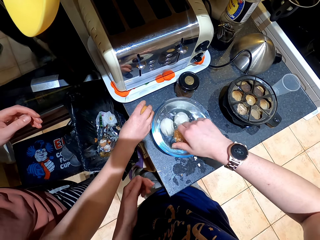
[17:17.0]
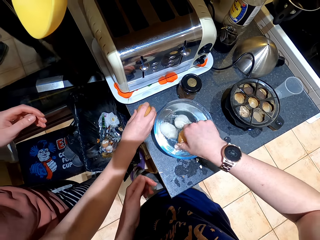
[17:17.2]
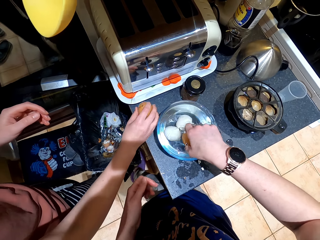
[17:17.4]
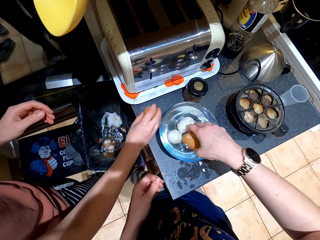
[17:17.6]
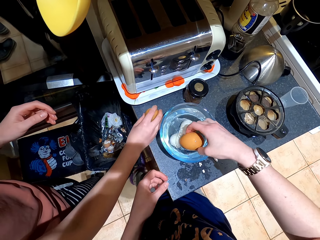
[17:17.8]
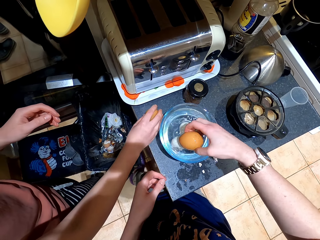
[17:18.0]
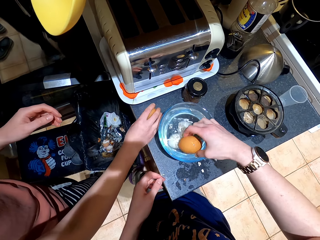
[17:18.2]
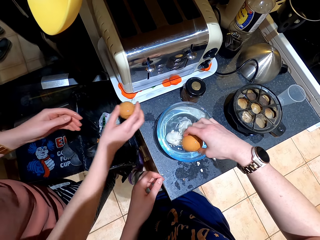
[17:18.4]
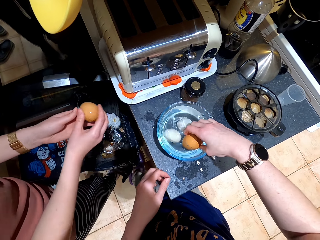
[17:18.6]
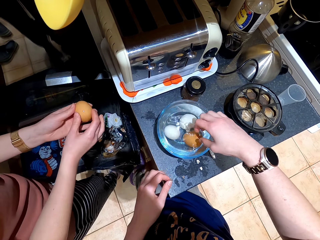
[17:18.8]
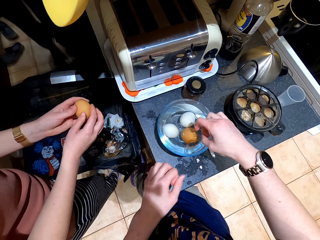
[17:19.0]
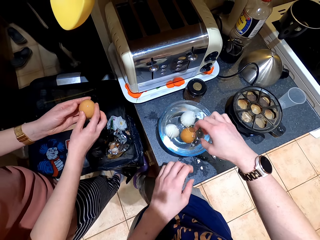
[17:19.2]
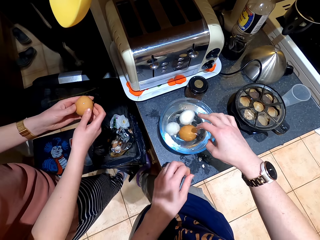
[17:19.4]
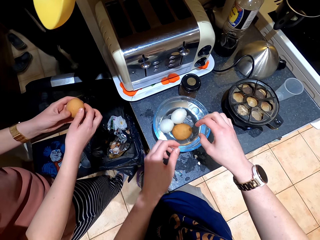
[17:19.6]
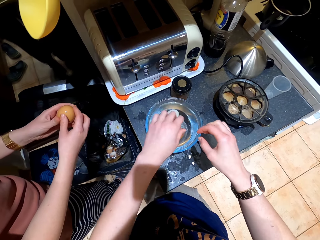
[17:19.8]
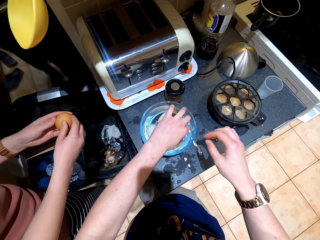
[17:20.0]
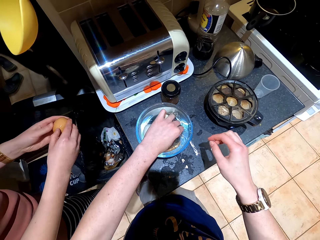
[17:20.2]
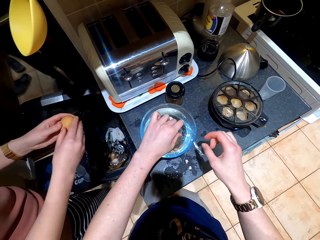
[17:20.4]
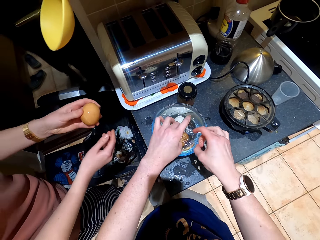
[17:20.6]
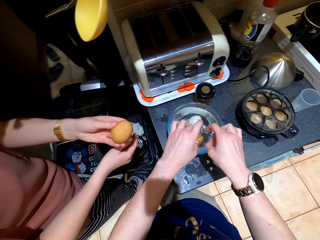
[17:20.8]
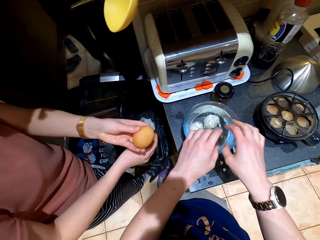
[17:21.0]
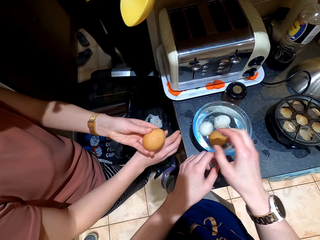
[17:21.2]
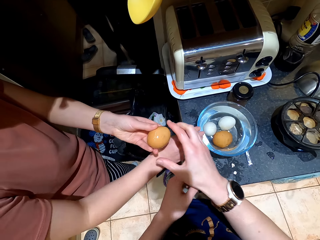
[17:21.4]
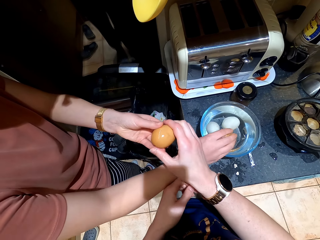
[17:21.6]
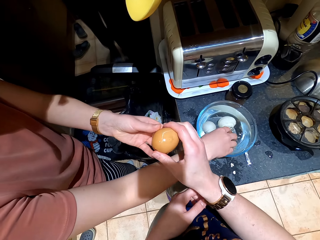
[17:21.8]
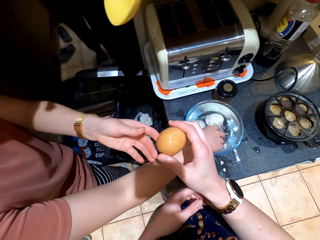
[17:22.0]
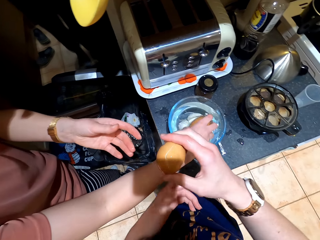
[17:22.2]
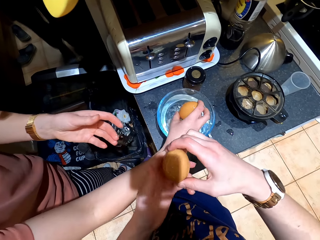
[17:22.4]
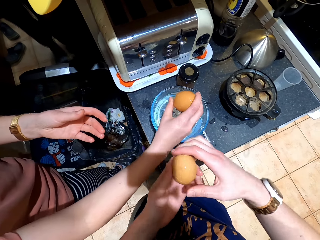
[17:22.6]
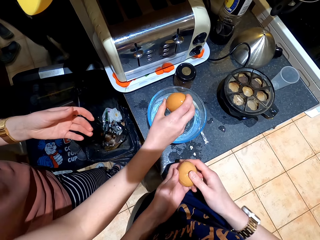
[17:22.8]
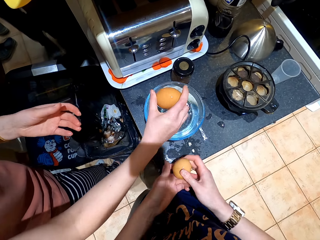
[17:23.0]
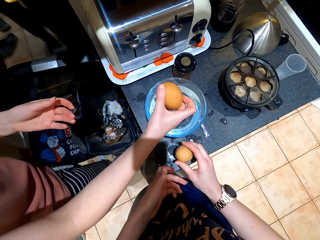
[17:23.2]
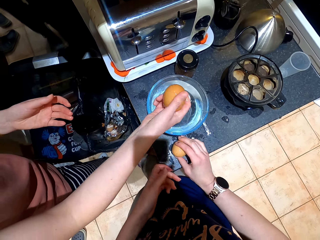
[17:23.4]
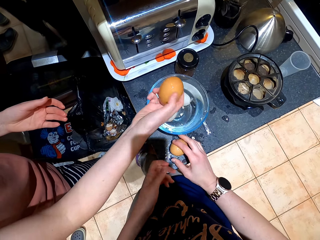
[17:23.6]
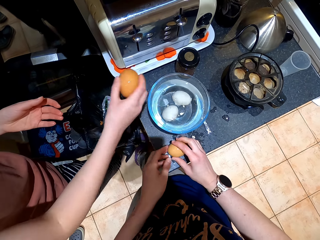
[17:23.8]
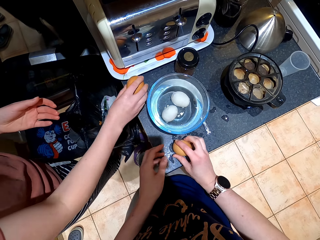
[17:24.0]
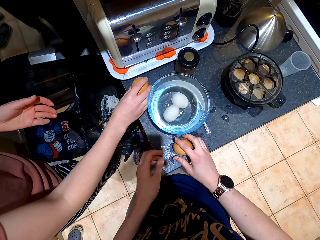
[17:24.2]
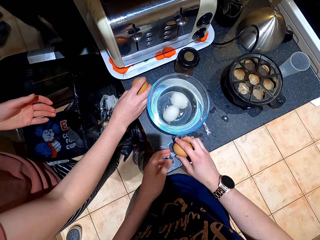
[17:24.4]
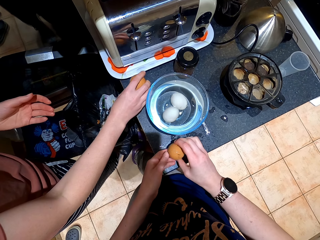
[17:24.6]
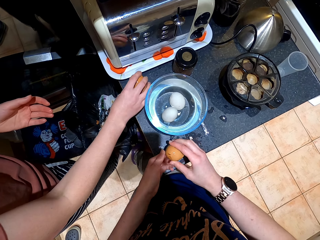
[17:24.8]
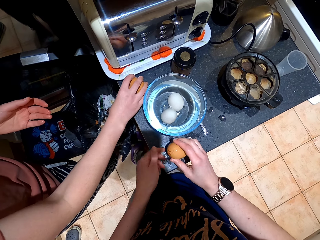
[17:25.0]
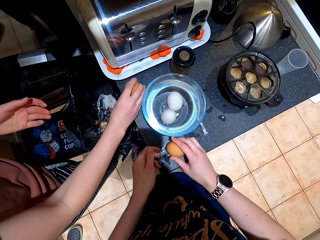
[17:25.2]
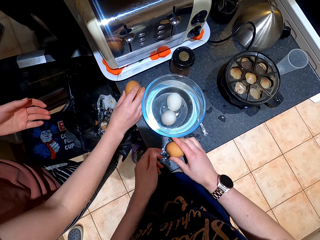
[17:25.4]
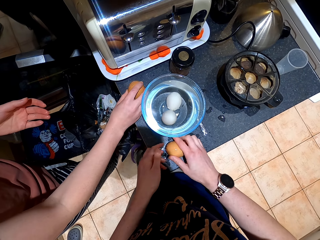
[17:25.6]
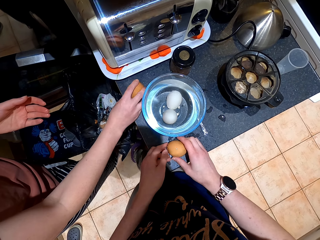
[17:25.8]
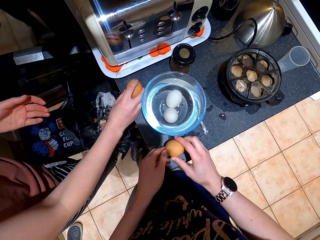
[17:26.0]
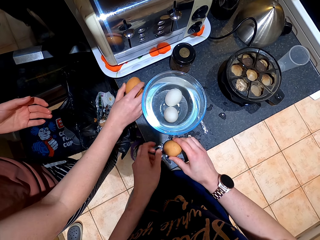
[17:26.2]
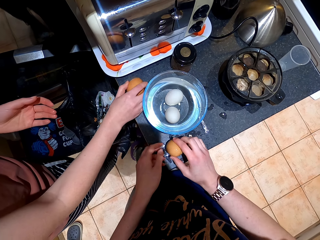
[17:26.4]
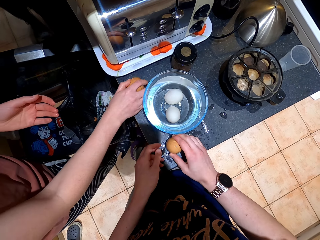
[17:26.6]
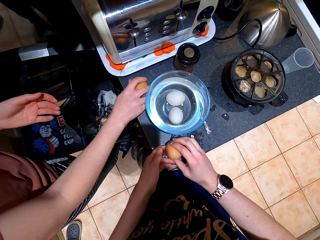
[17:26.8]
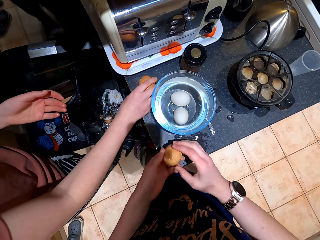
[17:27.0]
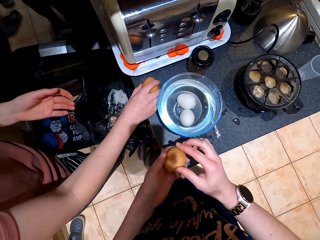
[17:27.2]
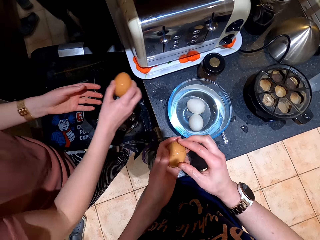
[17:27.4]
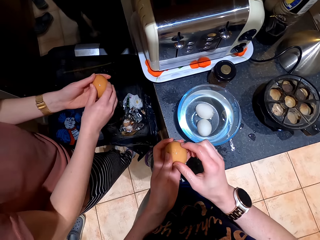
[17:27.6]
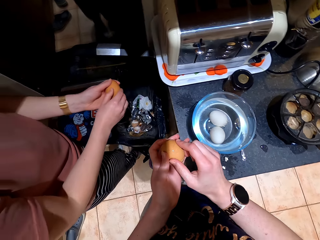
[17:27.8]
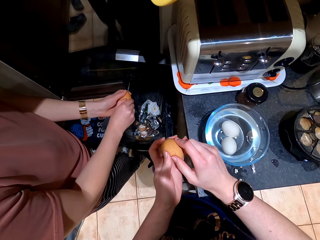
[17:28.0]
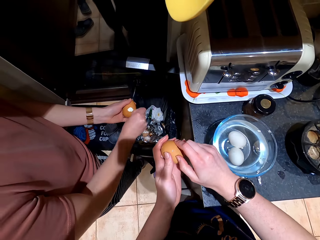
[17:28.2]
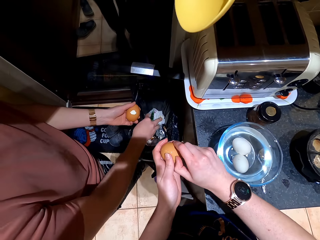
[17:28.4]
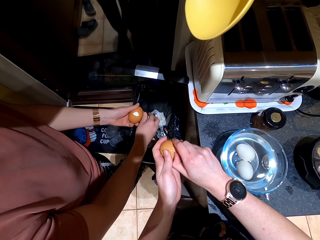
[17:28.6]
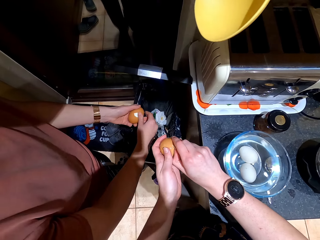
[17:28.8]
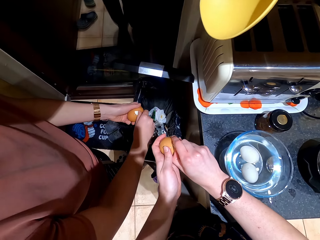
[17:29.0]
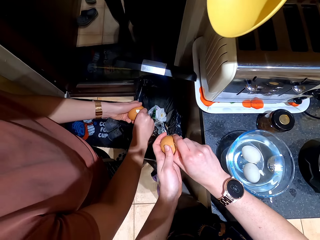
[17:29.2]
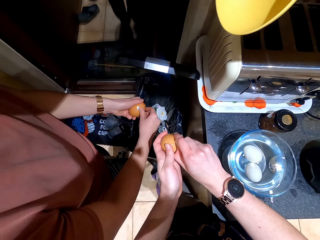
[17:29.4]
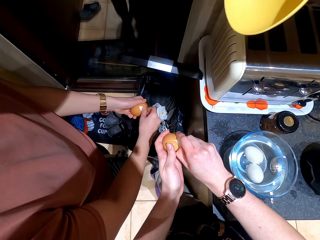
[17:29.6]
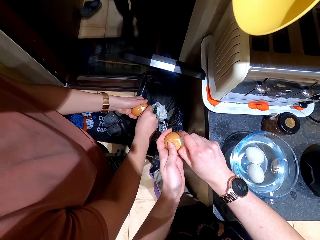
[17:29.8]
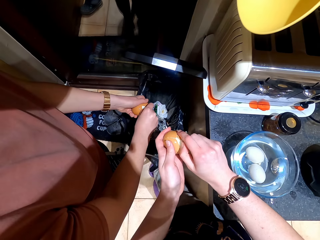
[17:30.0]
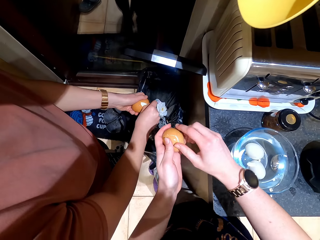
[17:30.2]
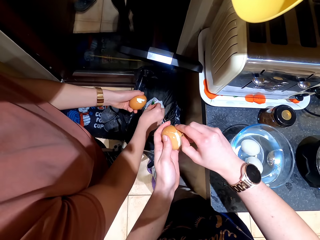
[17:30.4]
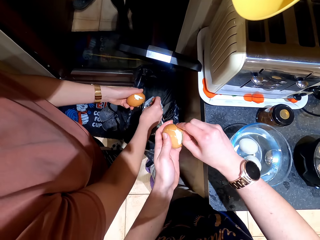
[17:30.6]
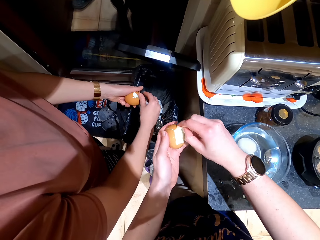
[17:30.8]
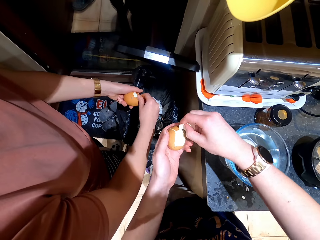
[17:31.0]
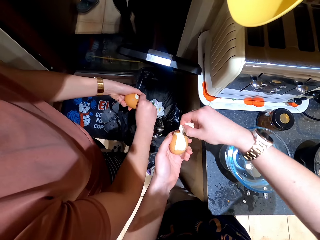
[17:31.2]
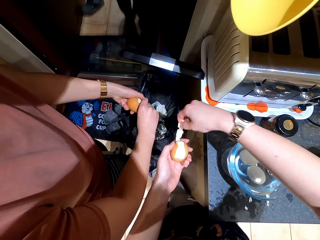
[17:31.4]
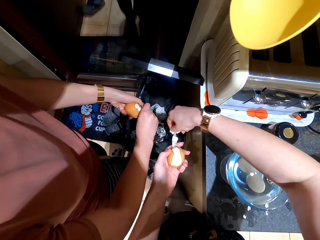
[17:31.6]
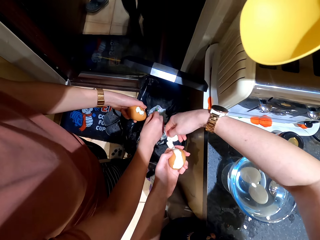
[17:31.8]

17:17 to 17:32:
A lady cracks the egg. The lady puts the egg in the water. The camera wearer picks another egg from the bowl. They crack the egg. The lady removes the shell from the egg. The lady gives the camera wearer the egg. The lady cracks the egg. The lady picks the egg. The camera wearer cracks the egg. They uncover the eggs and remove the shell from the egg. The lady removes the shell from the egg.

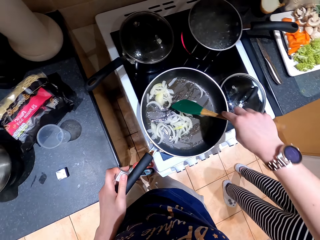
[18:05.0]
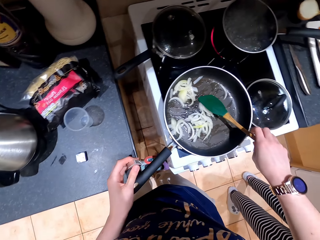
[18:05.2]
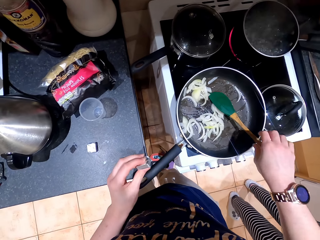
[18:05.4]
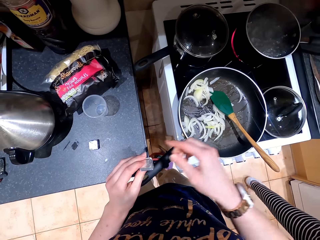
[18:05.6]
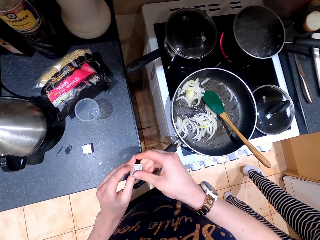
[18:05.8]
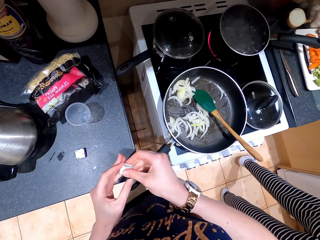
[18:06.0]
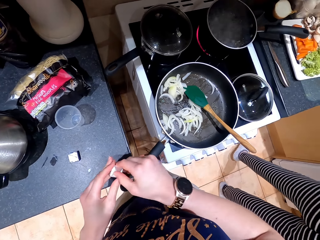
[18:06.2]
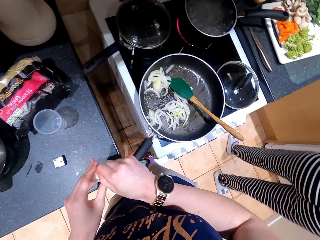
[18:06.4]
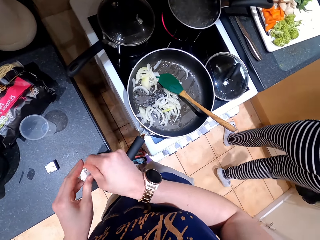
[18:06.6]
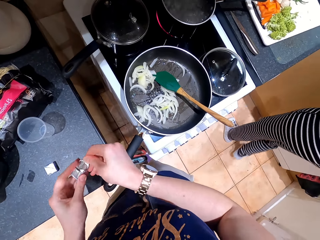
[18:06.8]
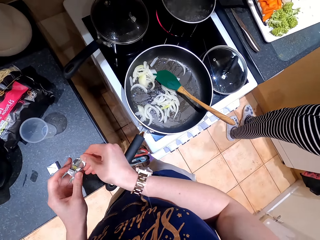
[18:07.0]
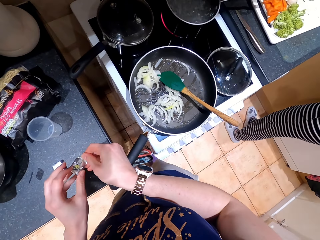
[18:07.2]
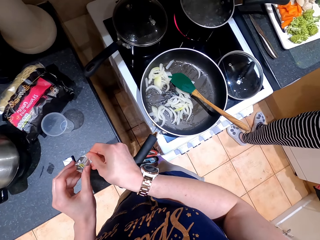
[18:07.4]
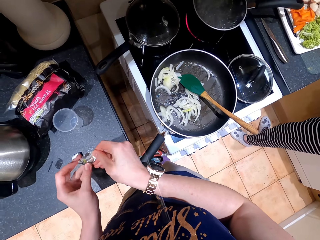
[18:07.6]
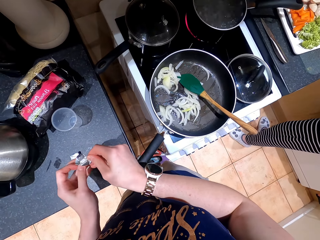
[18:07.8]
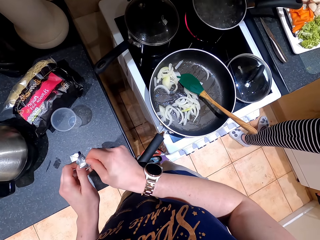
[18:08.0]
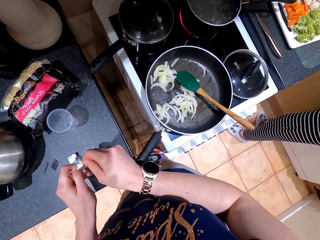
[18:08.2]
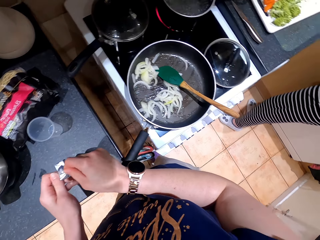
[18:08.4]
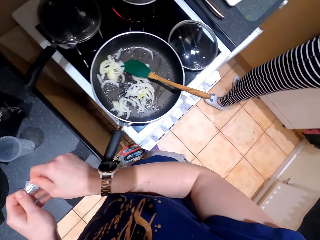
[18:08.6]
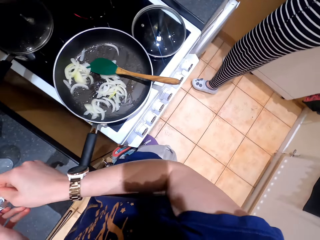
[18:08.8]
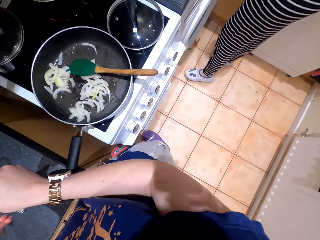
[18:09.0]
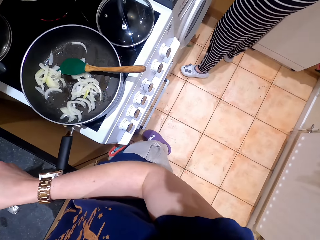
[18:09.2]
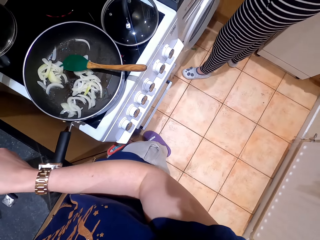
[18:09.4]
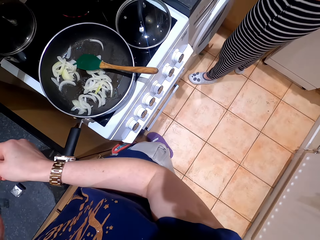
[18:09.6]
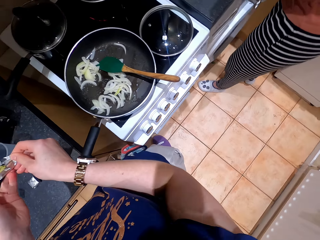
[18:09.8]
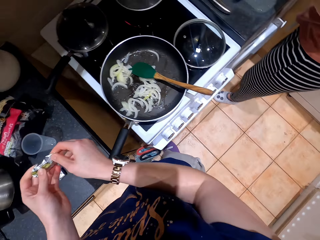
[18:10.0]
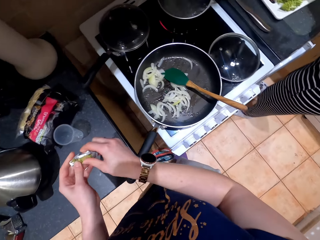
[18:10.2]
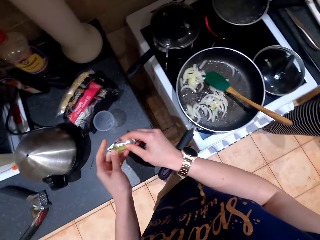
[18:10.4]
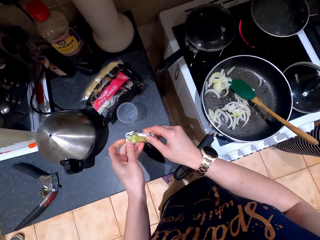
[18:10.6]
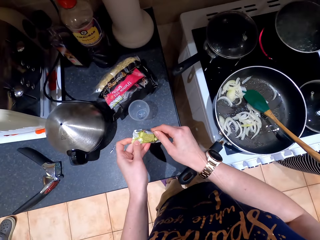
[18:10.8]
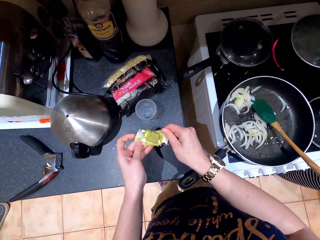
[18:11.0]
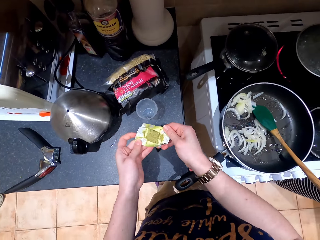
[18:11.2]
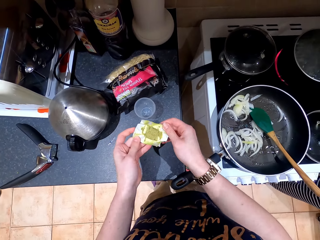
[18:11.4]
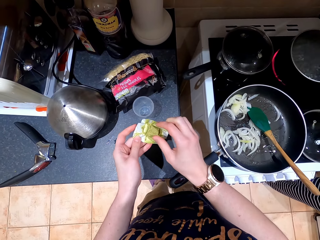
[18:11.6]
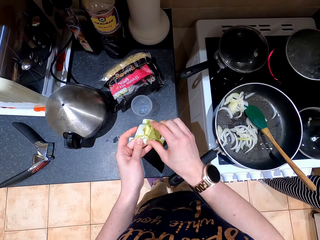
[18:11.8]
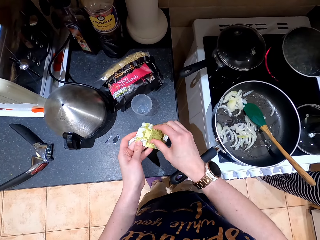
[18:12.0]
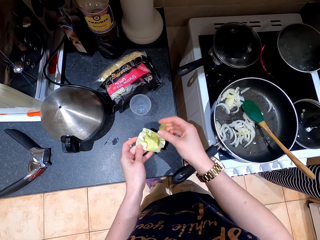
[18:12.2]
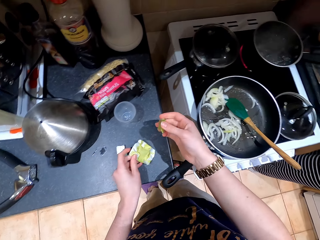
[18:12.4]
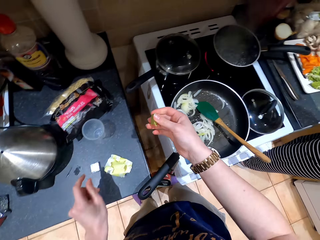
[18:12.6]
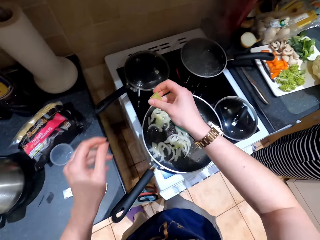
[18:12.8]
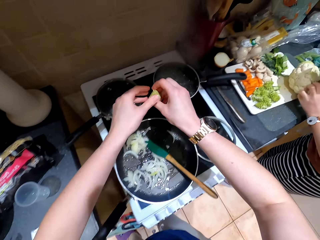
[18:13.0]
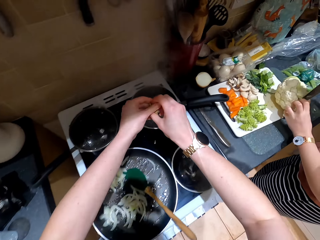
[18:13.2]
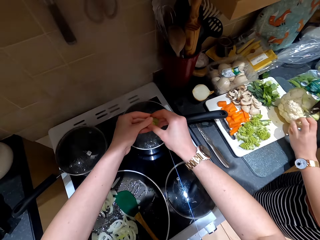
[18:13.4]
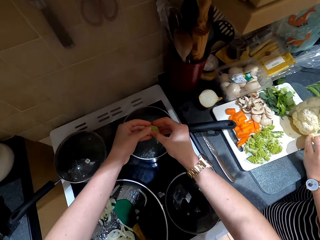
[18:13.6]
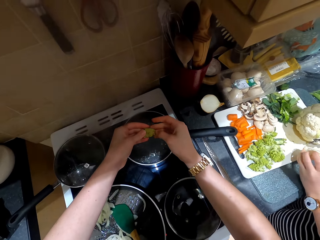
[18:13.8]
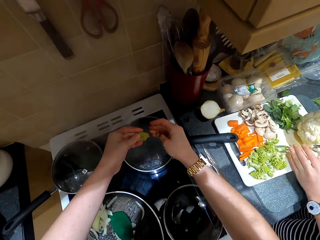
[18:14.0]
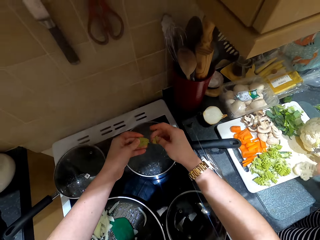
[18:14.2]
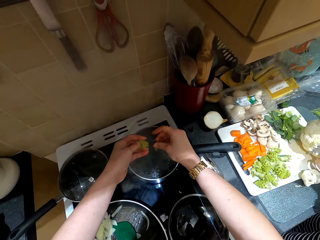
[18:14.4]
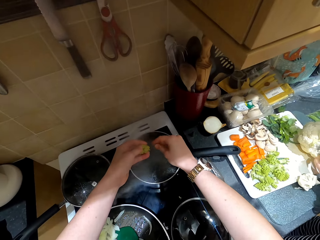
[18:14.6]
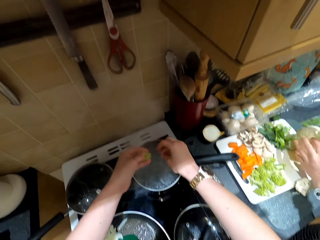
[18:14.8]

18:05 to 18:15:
The camera wearer opens the packet of royco. They pick something, drop the wrapper, and hold something with the other hand. A lady cuts cauliflower. The camera wearer puts spice in the boiling water in the cooking pot.
